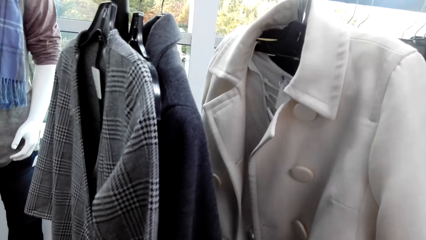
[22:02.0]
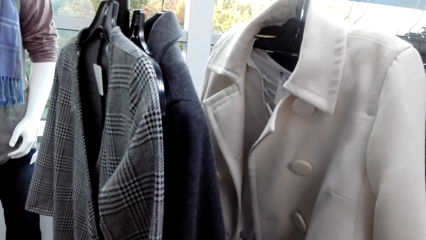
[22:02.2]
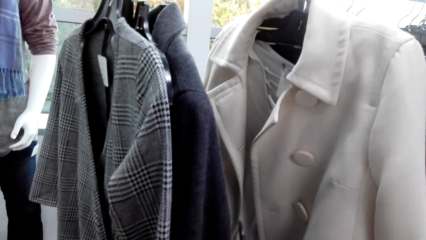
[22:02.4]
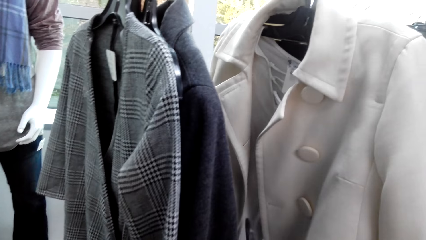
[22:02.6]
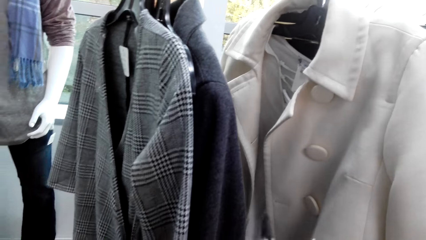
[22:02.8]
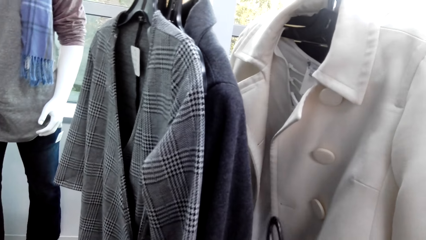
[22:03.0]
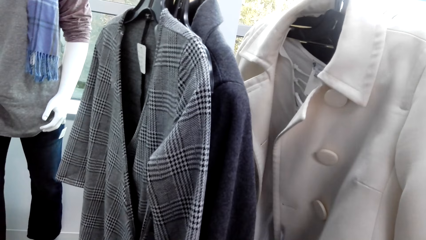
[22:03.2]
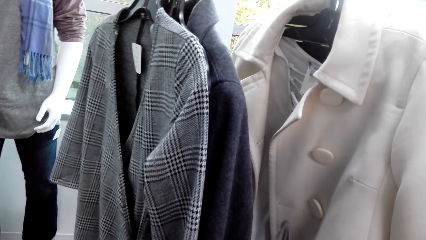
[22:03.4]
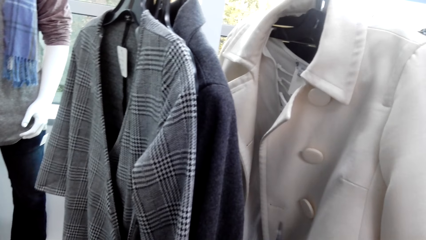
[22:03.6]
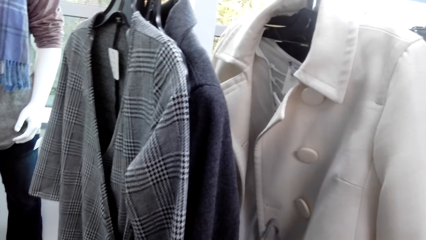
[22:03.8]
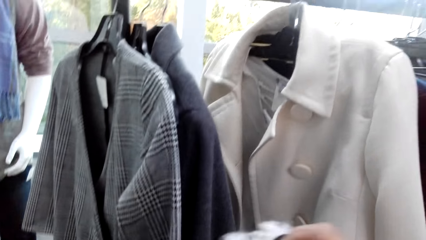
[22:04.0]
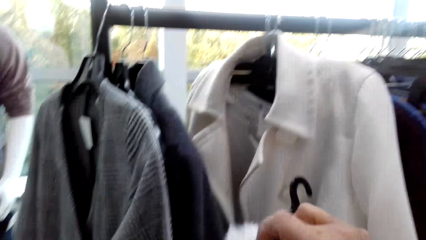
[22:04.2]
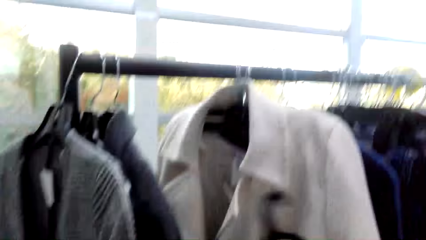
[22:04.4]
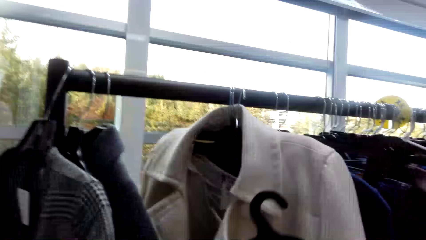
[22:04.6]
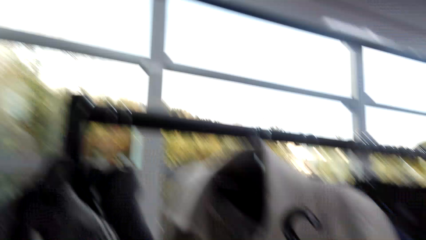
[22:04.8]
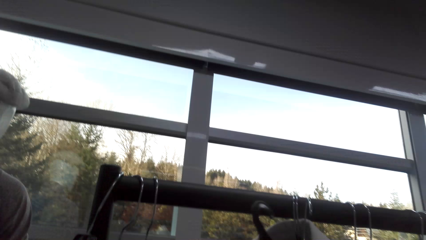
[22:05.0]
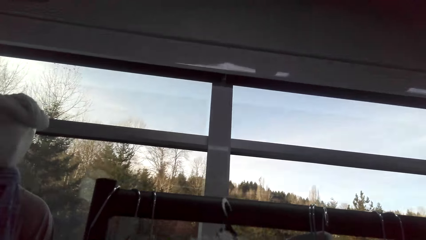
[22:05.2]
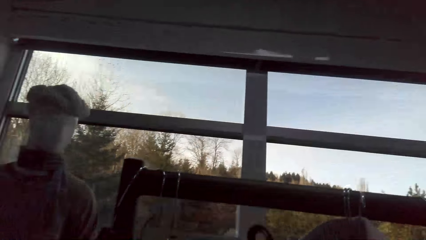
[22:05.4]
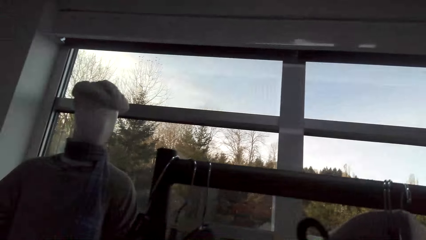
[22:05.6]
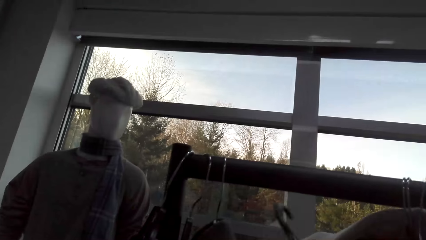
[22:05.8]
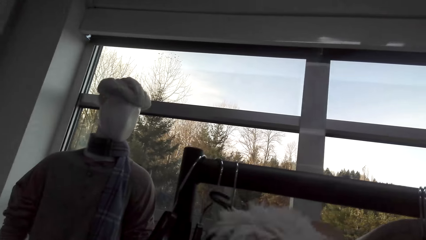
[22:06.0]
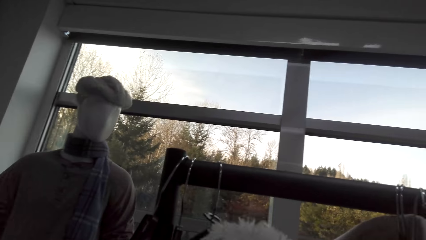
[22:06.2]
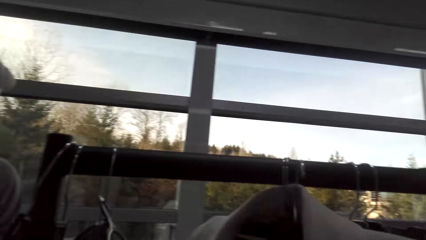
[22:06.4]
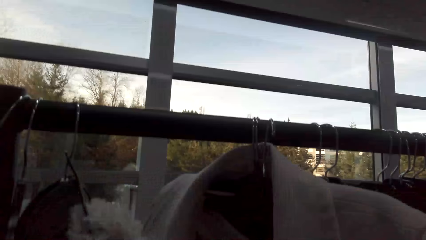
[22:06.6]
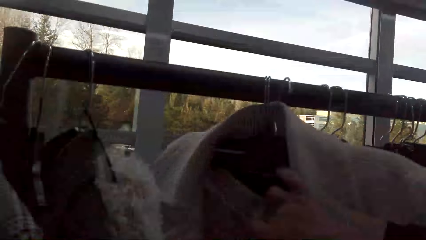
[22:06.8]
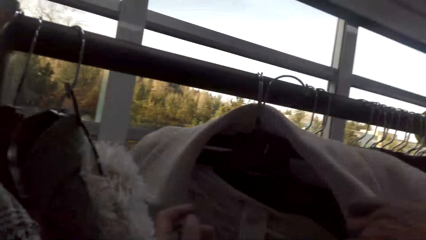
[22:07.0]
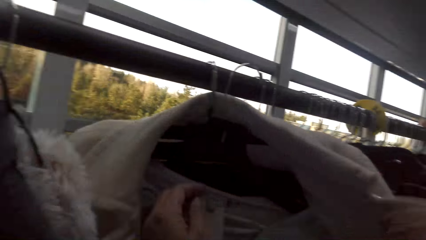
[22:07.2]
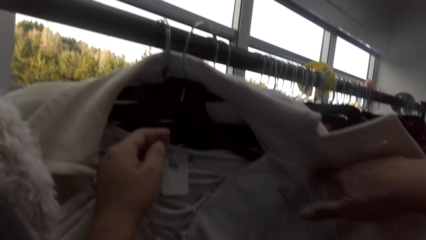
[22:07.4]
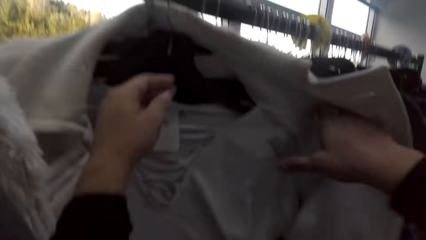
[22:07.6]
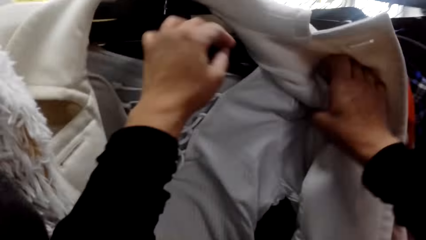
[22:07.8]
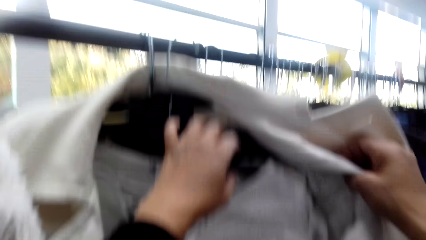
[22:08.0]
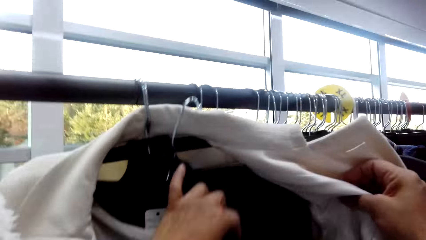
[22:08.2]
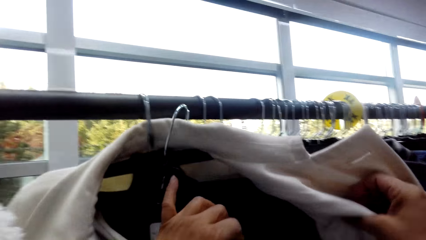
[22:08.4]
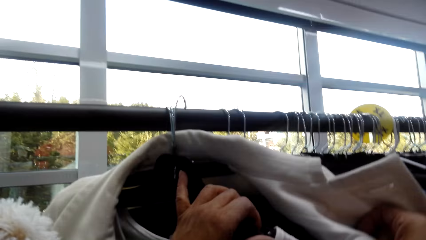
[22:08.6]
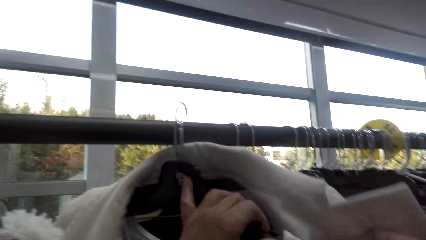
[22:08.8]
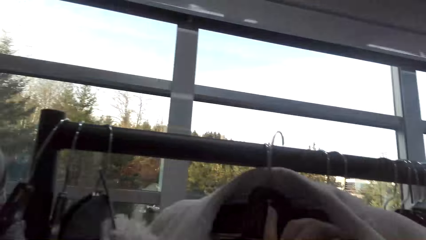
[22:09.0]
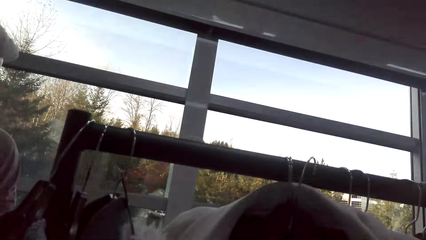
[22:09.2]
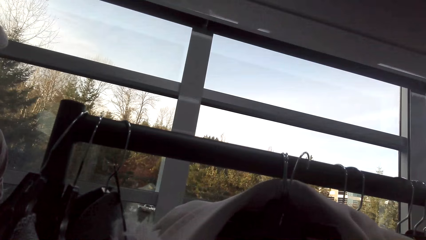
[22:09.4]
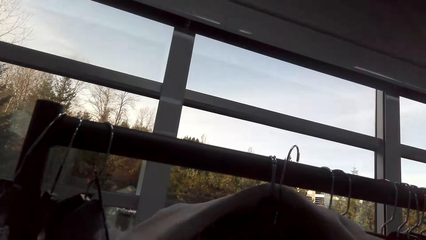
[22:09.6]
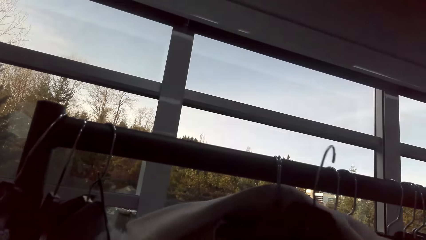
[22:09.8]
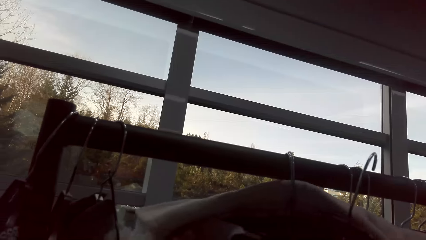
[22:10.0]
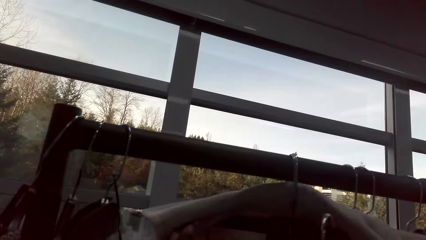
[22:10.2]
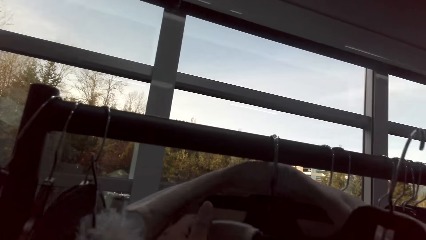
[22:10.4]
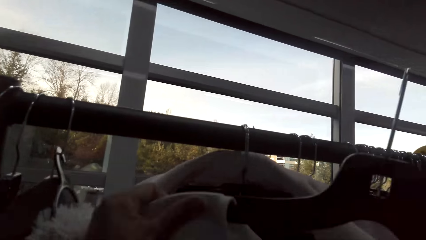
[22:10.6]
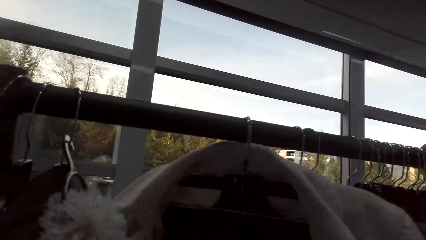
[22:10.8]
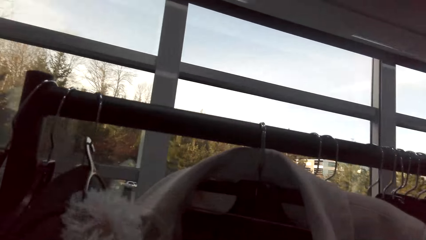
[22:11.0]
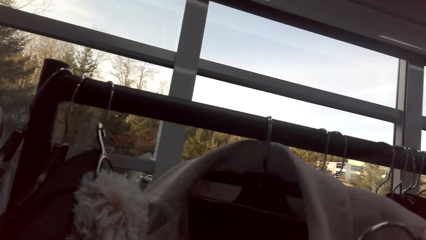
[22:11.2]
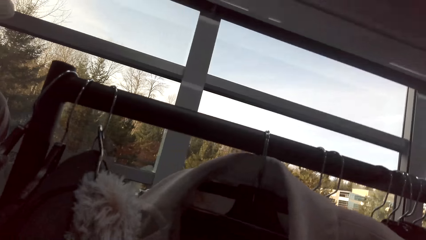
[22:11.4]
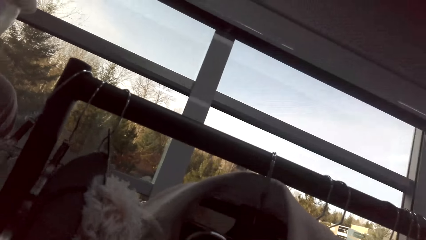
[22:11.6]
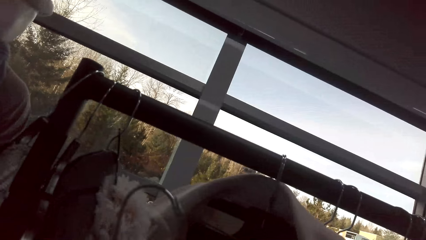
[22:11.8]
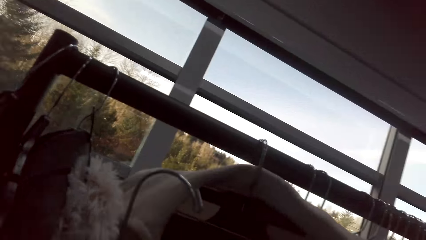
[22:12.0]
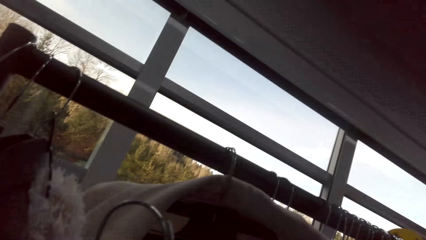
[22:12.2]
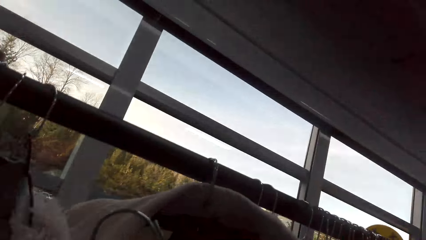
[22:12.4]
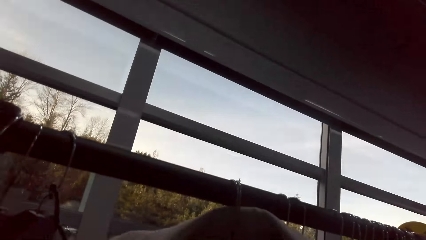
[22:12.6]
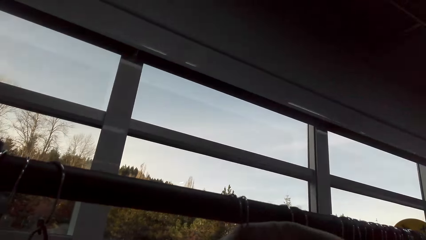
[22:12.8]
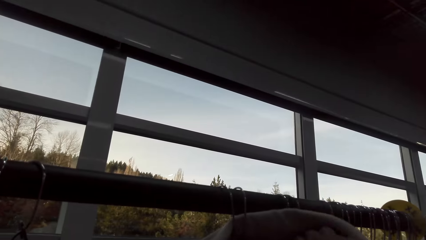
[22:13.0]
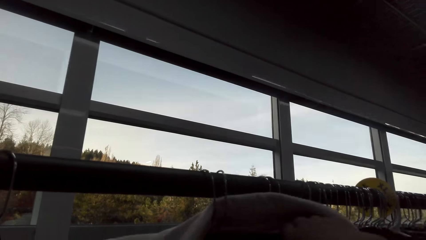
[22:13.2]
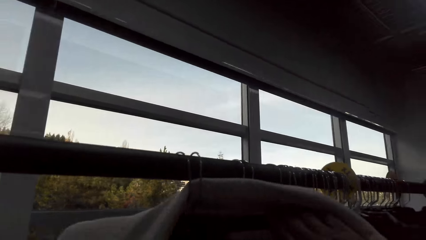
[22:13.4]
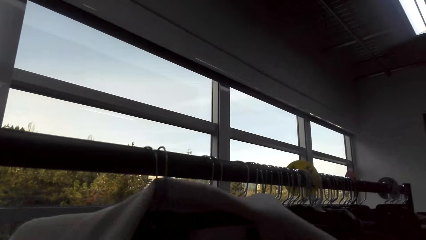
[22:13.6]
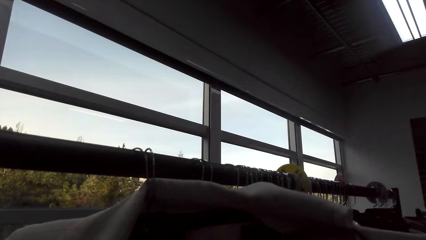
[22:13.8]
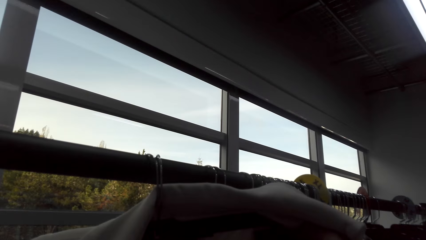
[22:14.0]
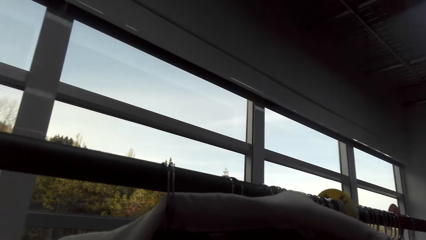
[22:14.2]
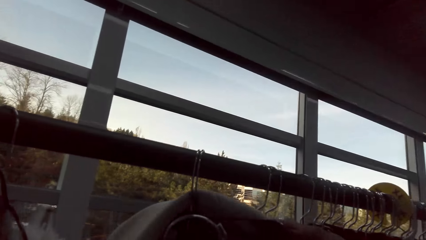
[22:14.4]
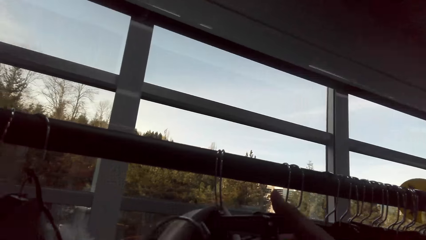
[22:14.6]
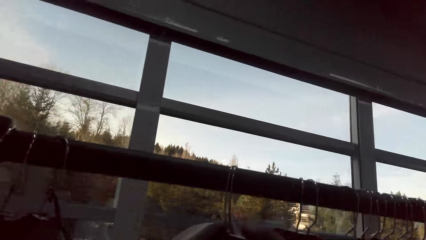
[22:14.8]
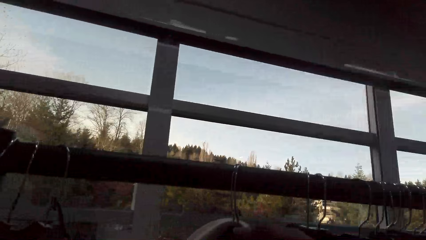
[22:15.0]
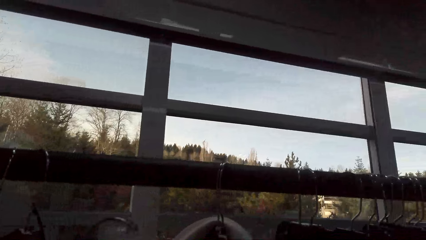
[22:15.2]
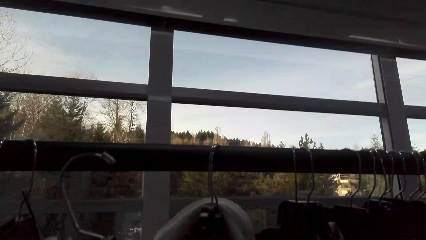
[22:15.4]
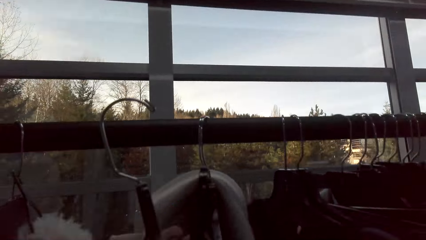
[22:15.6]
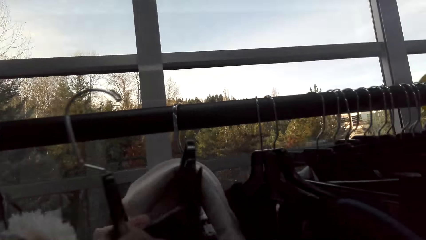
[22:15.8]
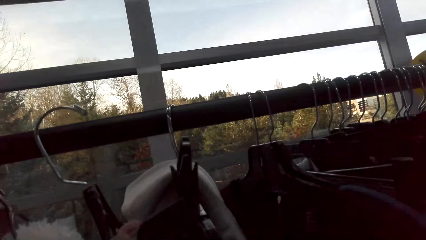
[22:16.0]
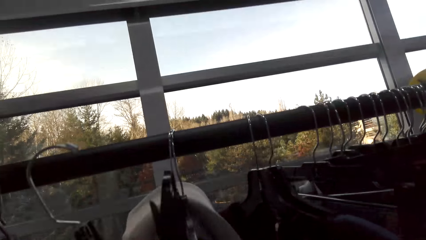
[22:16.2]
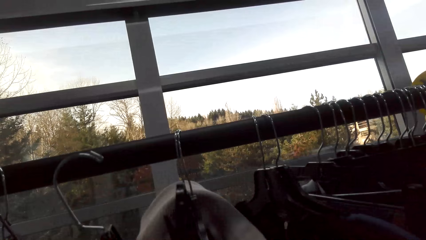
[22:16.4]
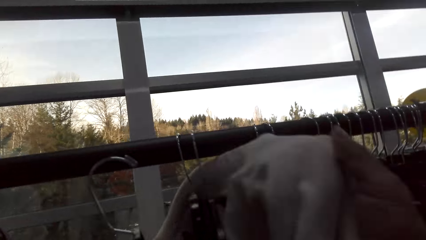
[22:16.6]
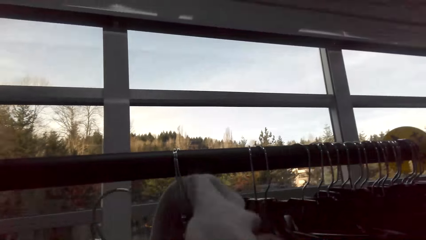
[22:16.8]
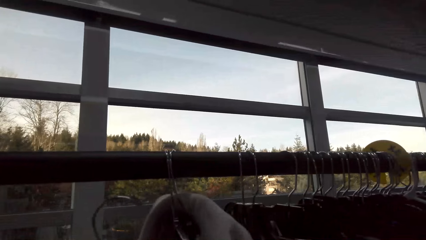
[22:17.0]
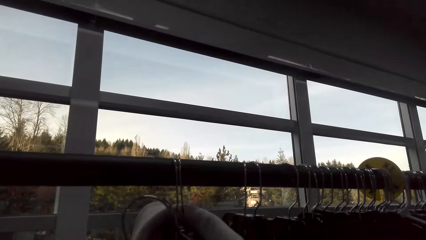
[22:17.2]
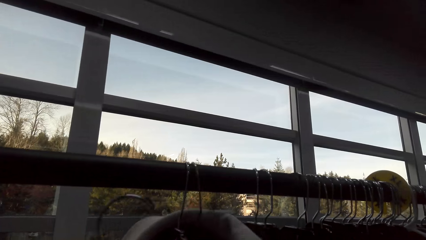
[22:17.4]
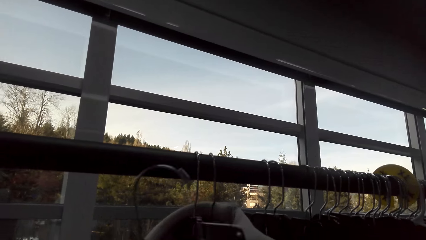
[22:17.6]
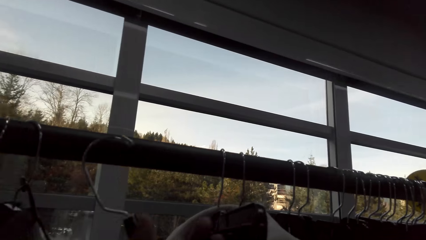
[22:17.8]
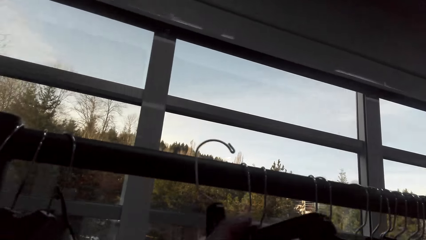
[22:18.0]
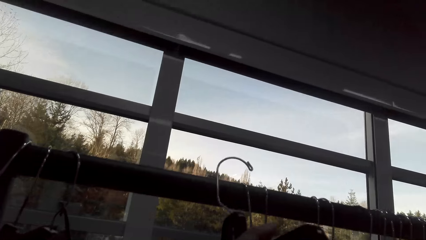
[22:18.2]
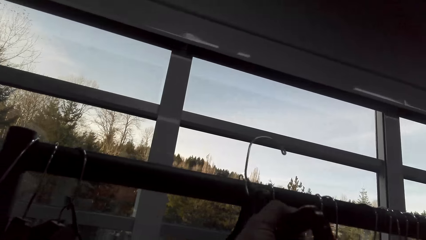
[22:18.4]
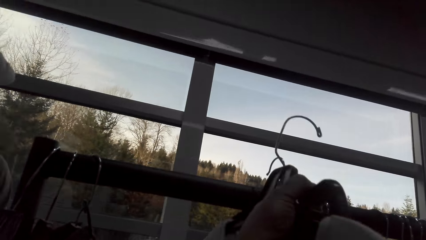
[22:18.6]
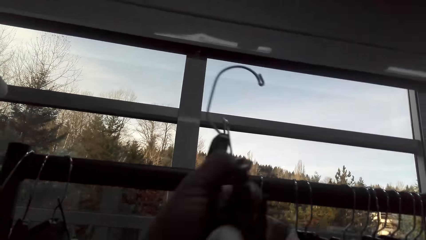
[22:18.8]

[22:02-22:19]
The camera wearer adjusts a coat on a hanger. They unhang a sweater from the clothes rack. They adjust the coat on the hanger.
